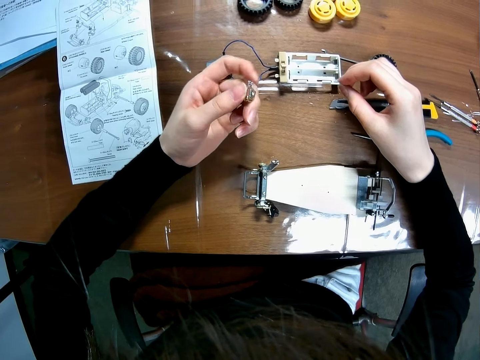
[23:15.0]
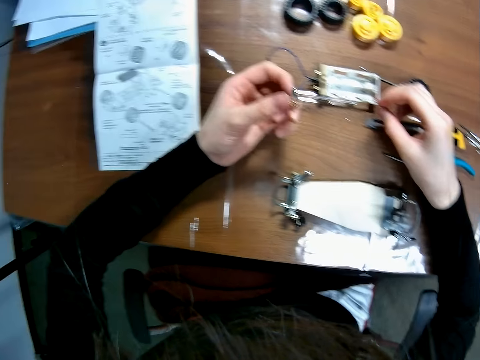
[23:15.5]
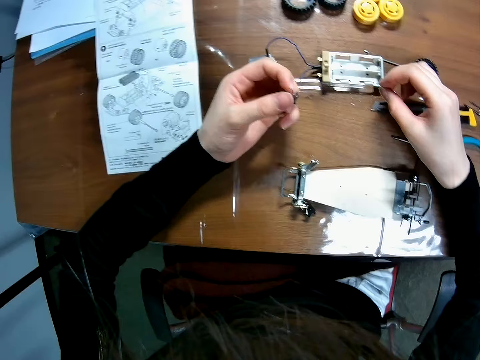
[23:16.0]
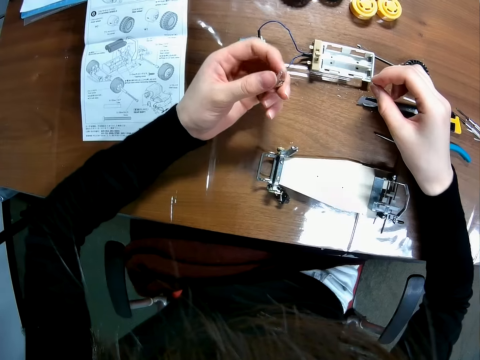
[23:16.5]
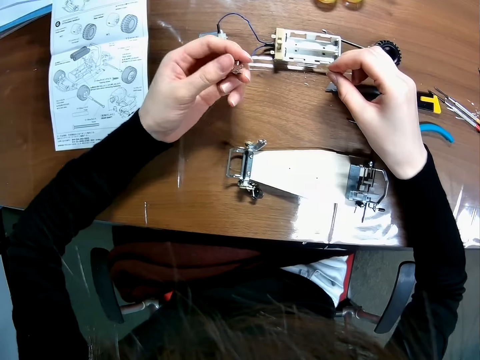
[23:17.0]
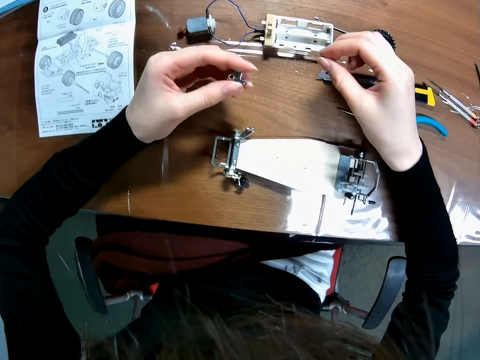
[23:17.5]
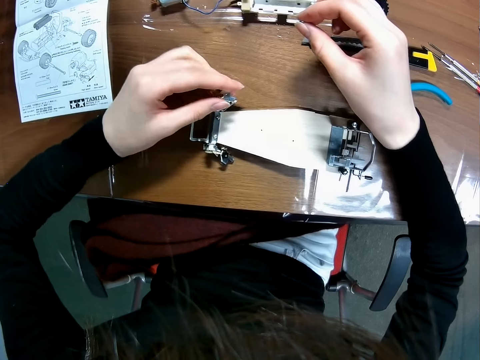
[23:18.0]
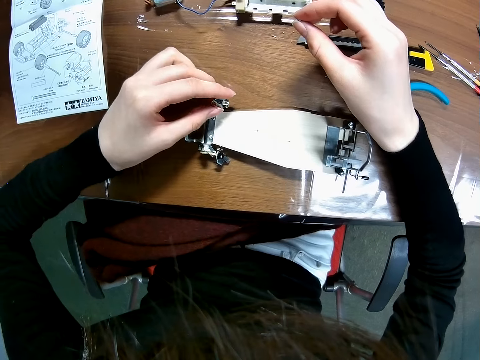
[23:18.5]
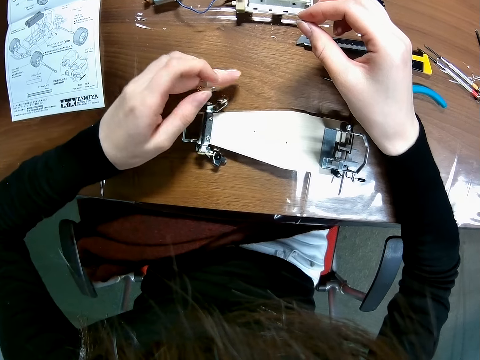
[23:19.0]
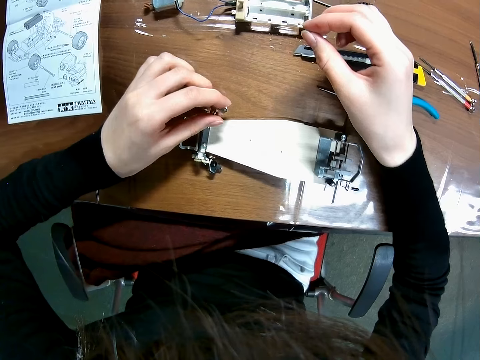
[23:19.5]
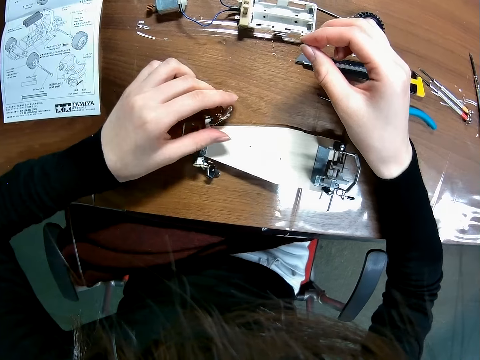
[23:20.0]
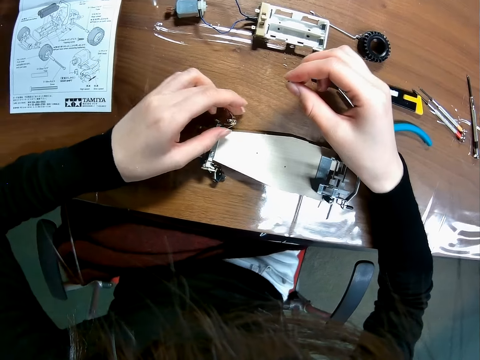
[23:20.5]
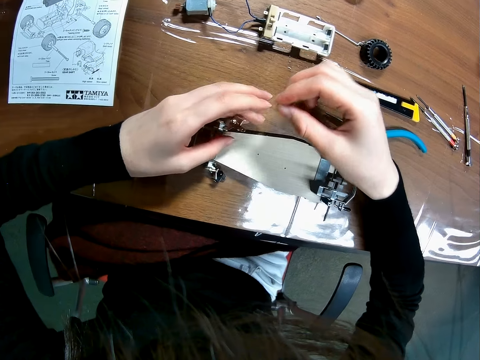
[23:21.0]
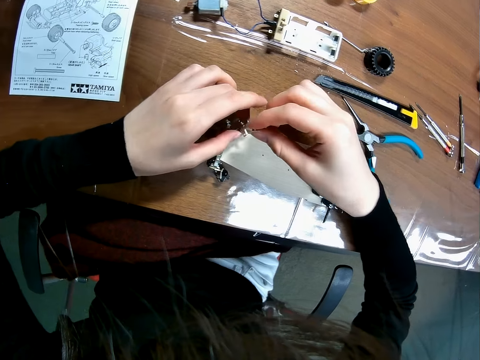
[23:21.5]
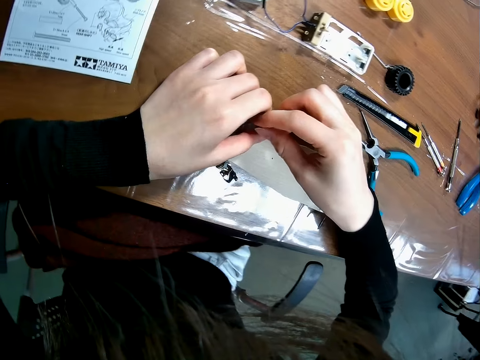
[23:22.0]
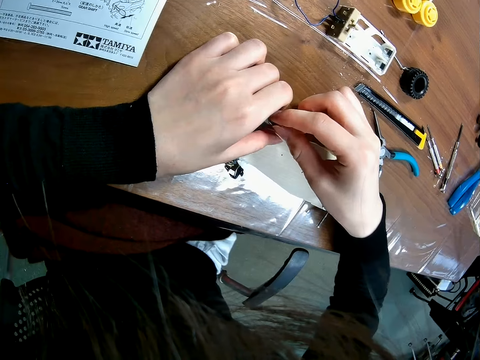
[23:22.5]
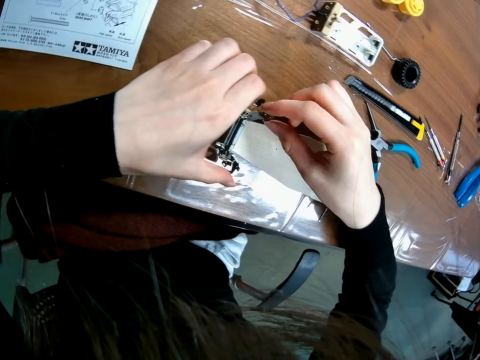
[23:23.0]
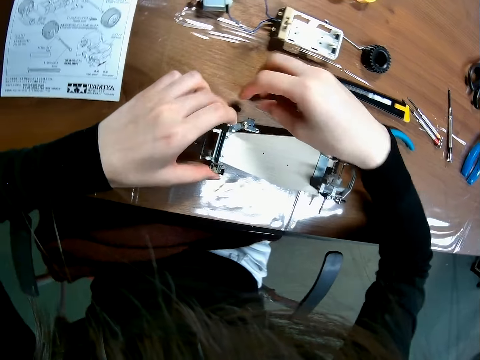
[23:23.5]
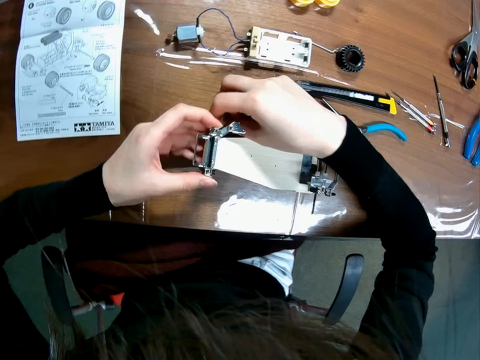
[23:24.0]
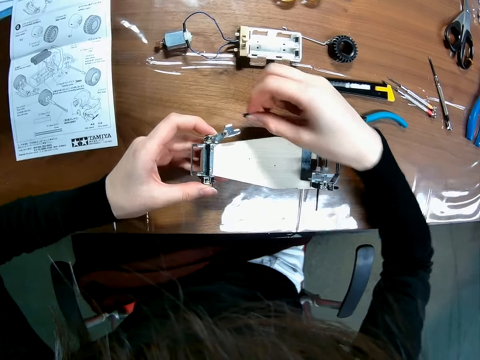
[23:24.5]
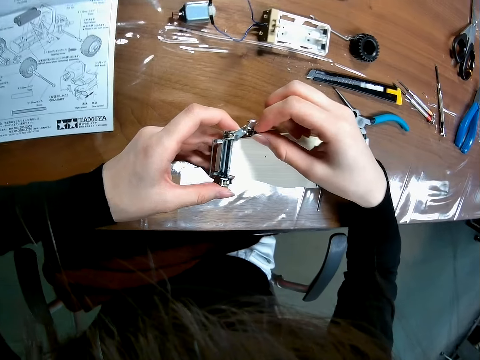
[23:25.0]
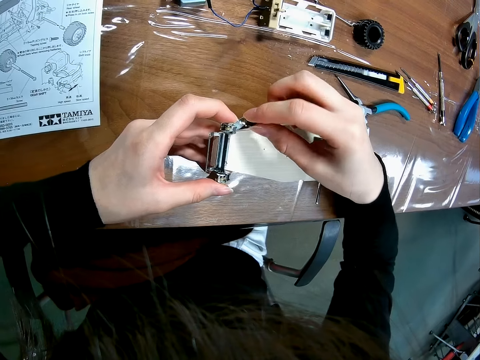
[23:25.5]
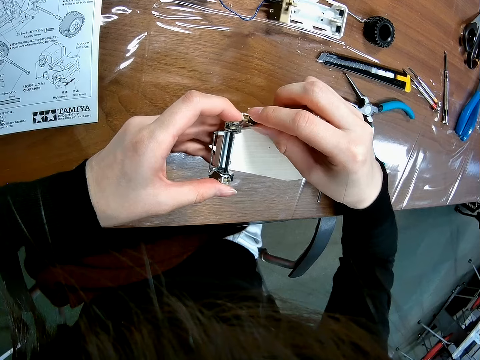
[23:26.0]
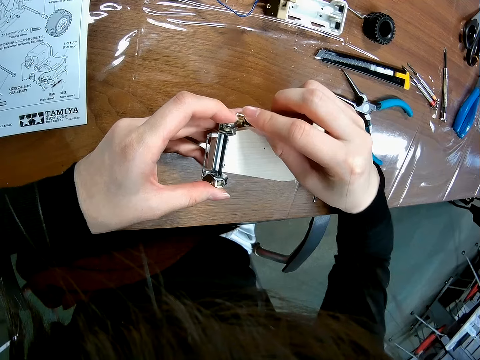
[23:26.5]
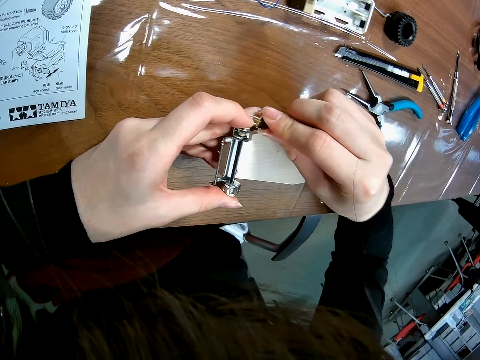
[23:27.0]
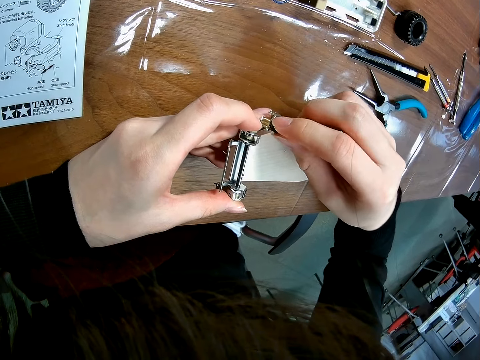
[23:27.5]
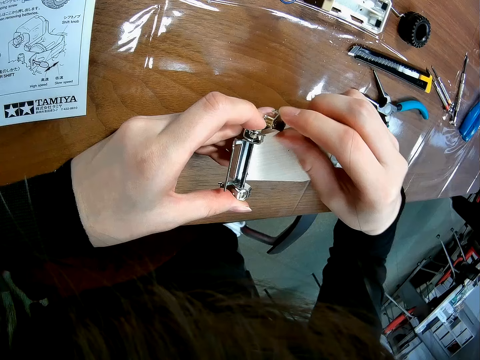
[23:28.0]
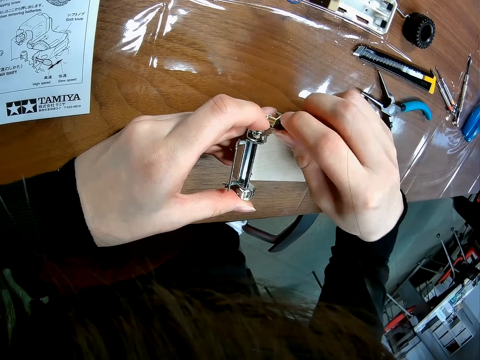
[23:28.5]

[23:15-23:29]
The camera wearer holds the spares in hand. They fix a spare onto the chassis or device. They try putting the nut on the device. They place another spare onto the chassis. They pick up the nut from the table. They fix the nut onto the buggy car chassis. They tighten the nut using their hand.

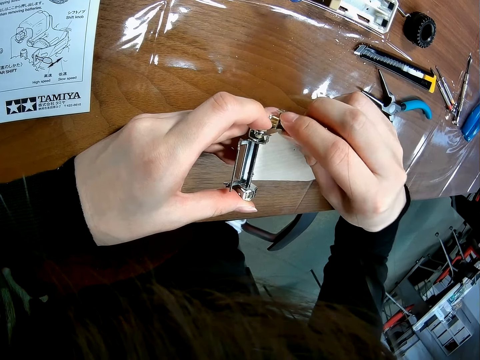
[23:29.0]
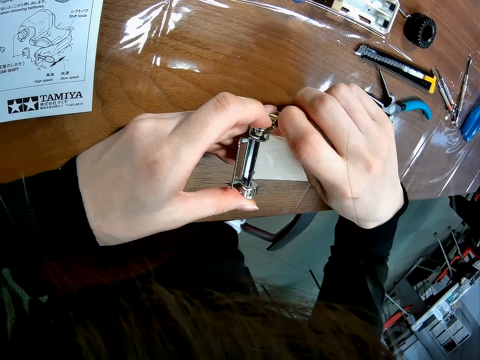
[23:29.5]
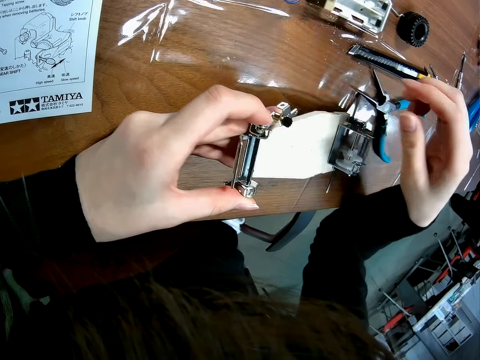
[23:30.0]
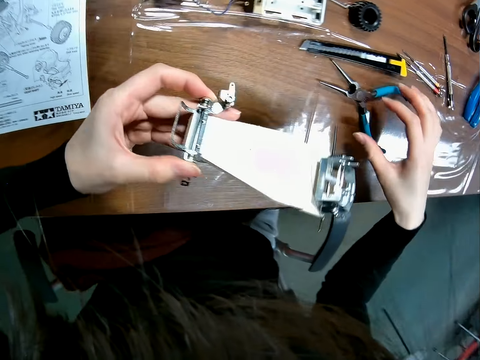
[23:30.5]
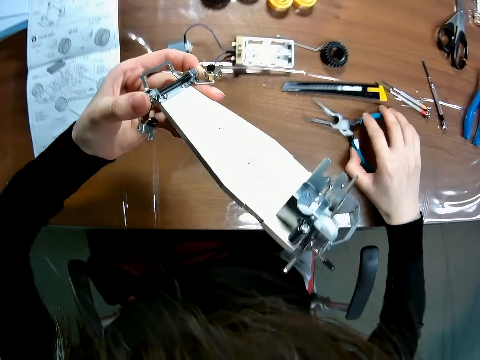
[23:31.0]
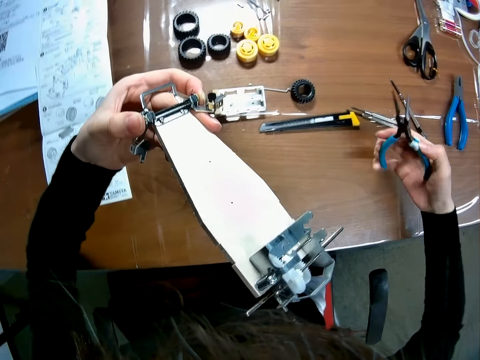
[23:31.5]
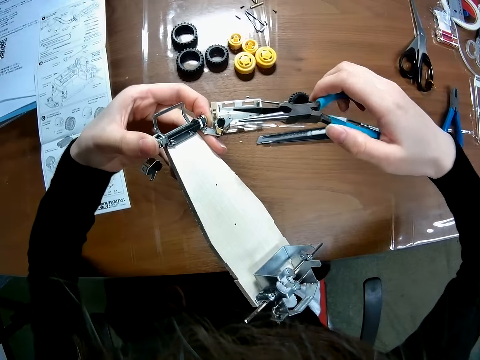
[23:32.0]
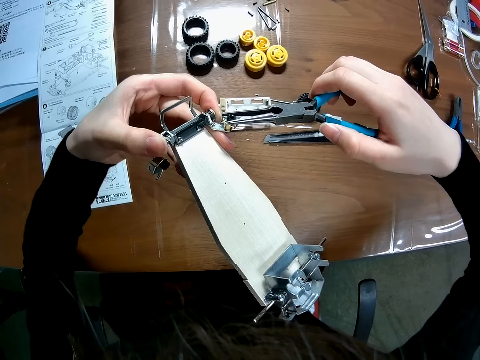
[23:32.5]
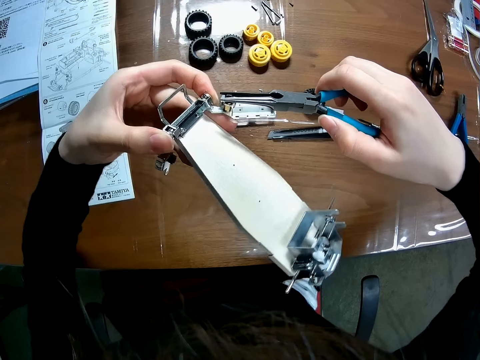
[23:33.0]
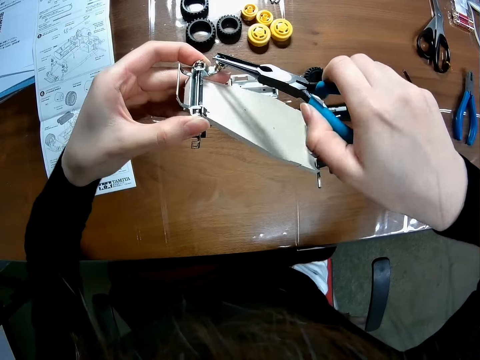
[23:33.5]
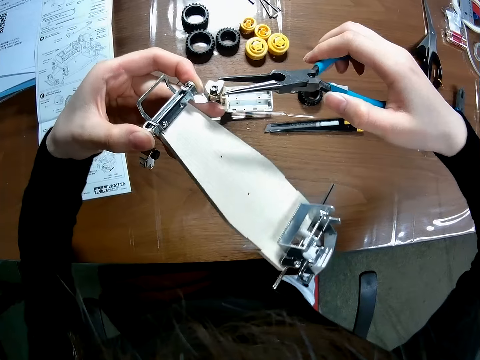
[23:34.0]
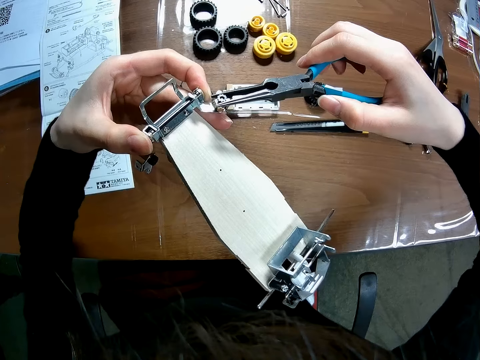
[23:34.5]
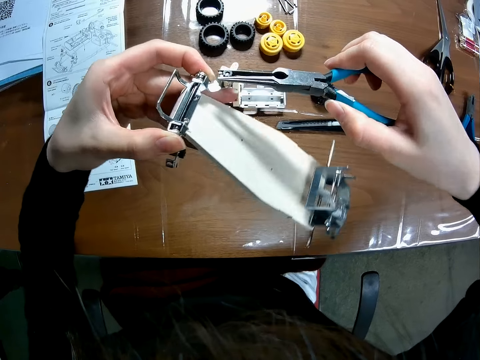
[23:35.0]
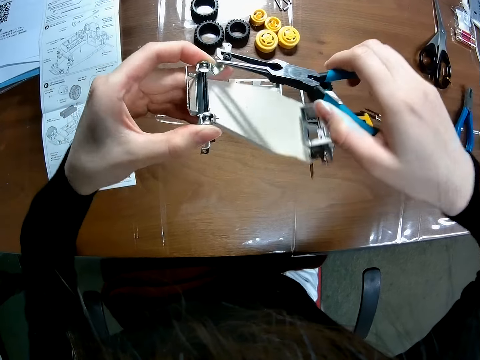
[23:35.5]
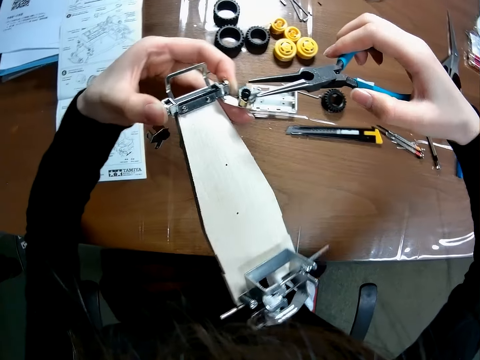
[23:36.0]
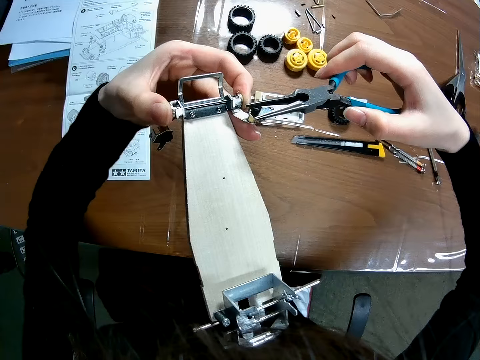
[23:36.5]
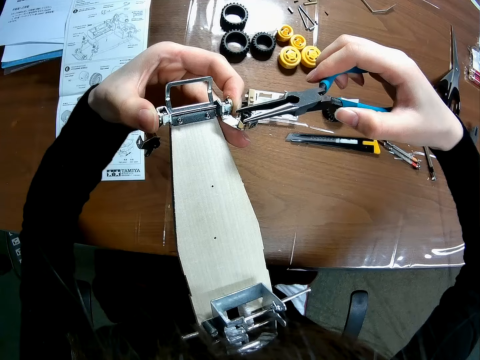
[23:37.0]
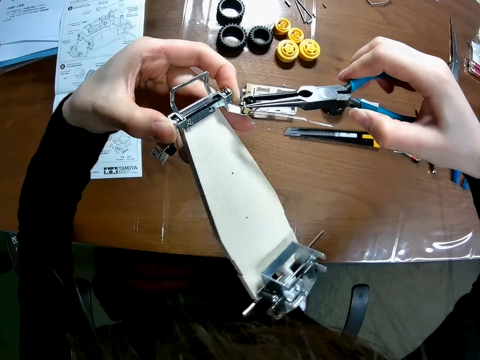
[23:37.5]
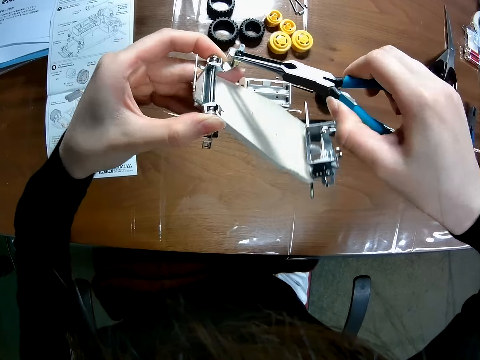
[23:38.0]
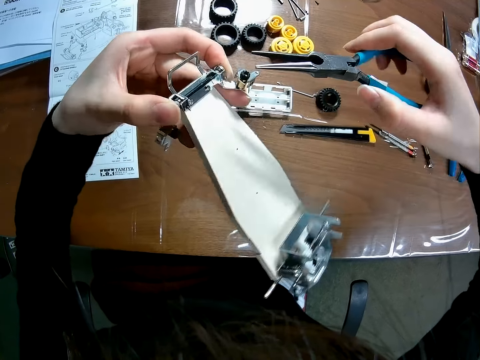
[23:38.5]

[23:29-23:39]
The camera wearer grabs the needle nose pliers from the table. They tighten a nut onto the chassis with the needle nose pliers.

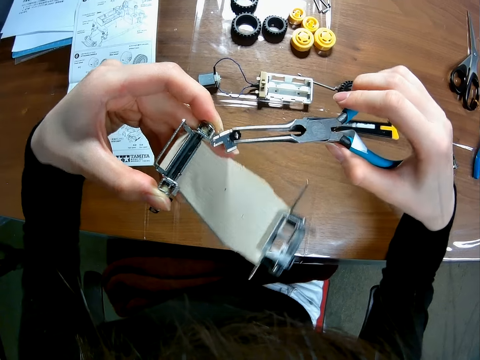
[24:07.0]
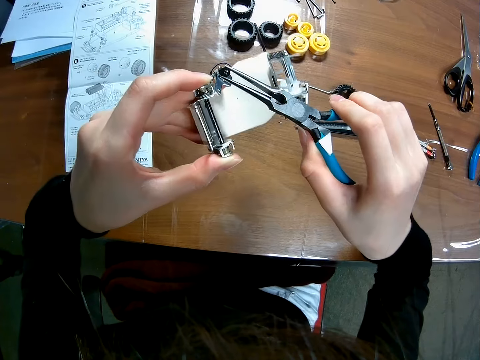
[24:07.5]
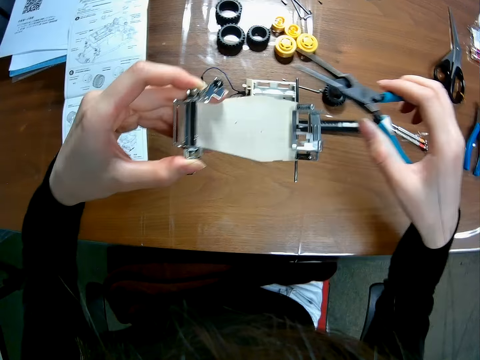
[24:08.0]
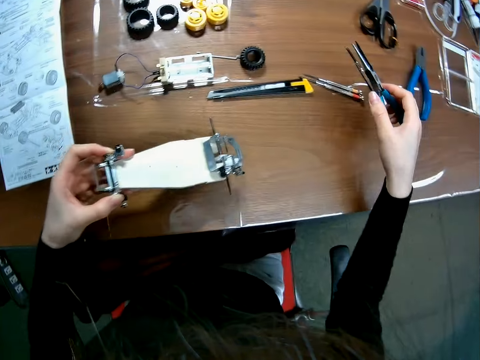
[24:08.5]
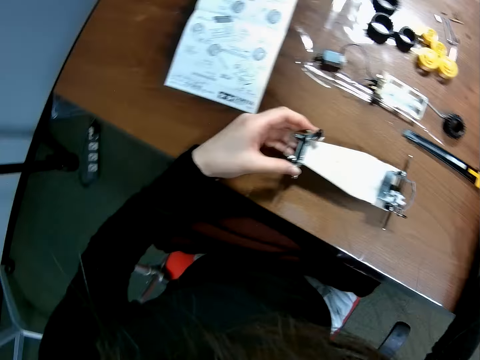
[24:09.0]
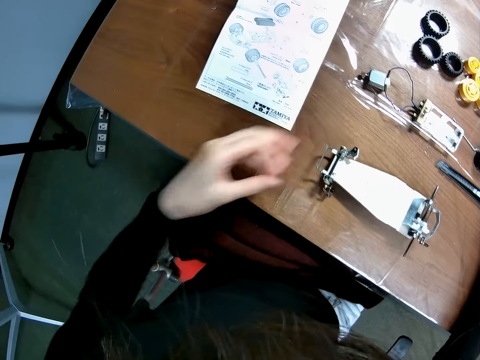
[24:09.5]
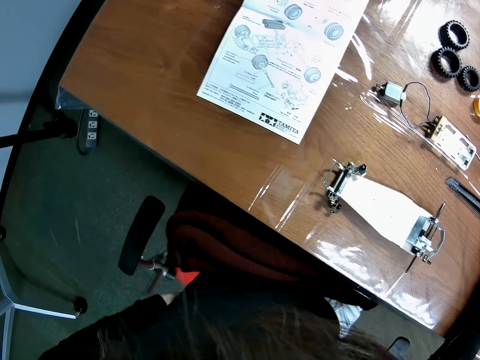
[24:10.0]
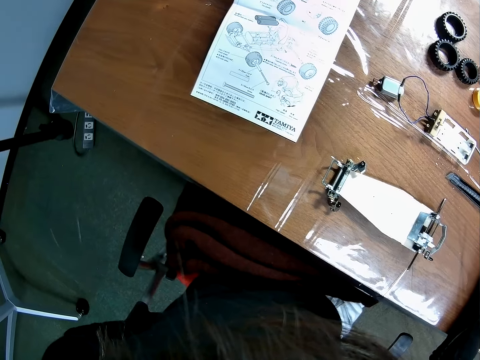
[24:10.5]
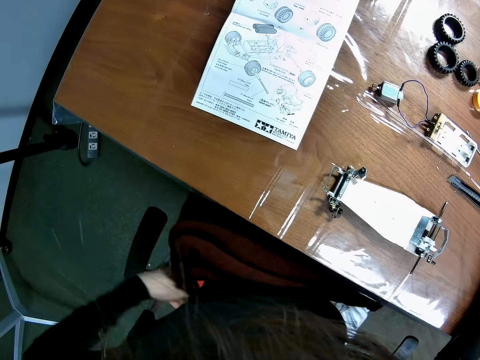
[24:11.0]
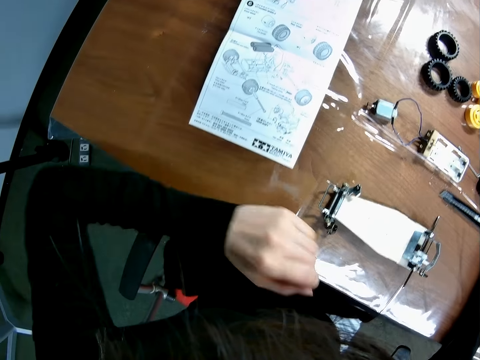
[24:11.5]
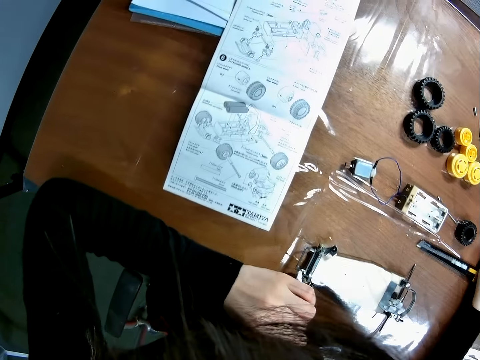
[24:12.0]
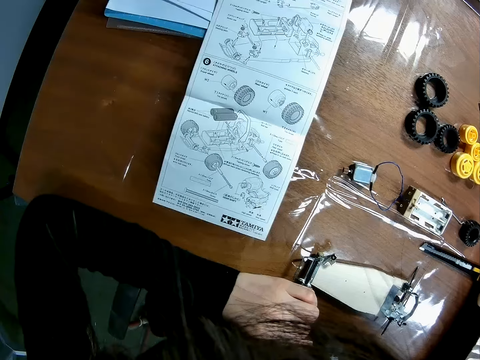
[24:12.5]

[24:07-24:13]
The camera wearer puts the pliers and the chassis on the table. They put their hand under the chair. They remove their hand from under the chair. They put their hand on the table.
